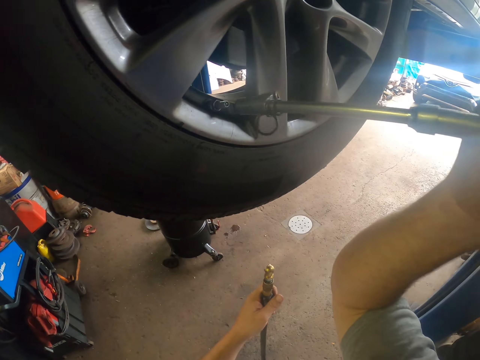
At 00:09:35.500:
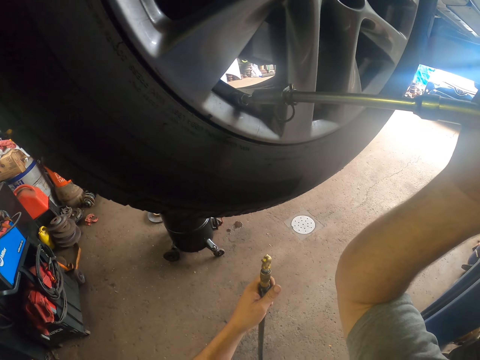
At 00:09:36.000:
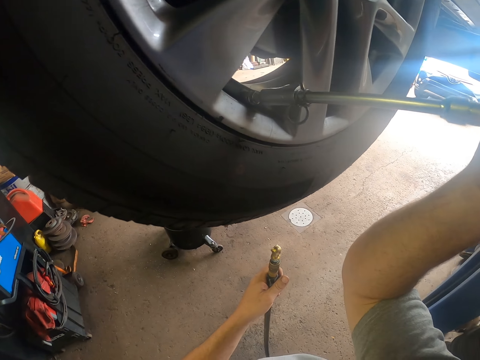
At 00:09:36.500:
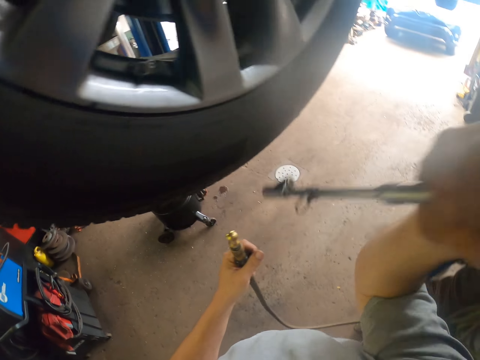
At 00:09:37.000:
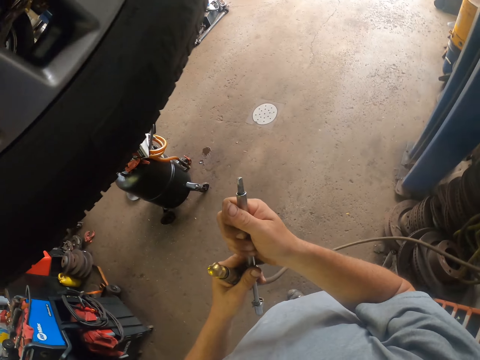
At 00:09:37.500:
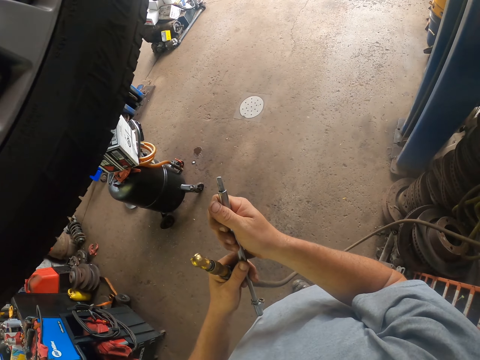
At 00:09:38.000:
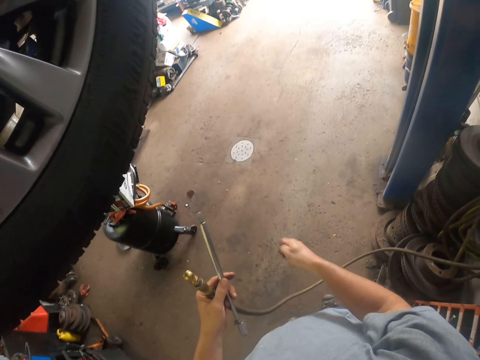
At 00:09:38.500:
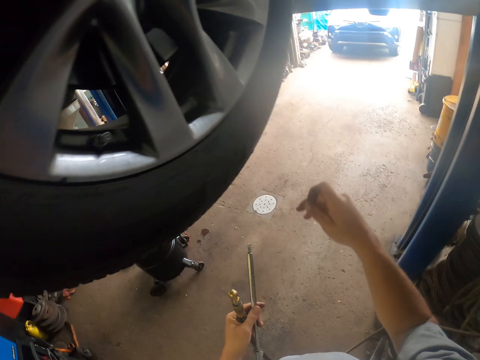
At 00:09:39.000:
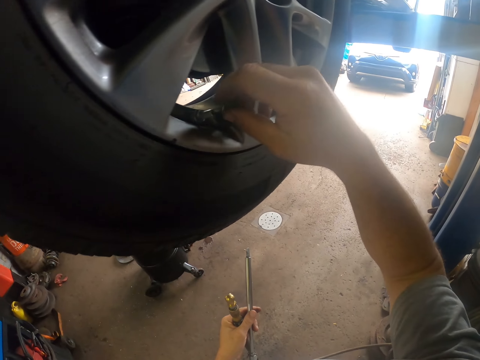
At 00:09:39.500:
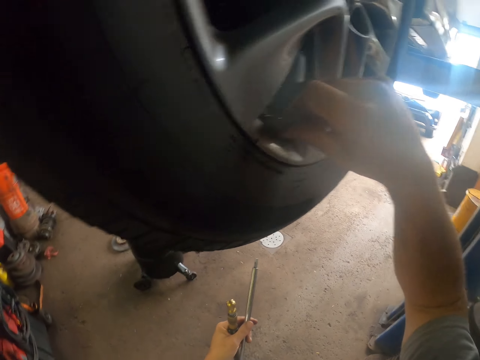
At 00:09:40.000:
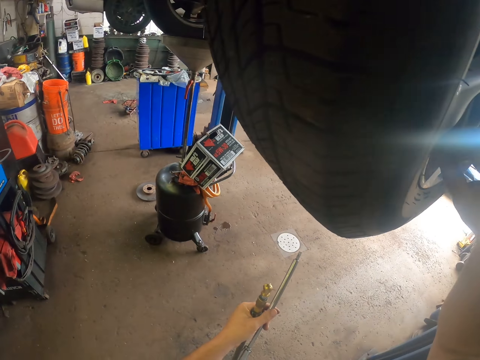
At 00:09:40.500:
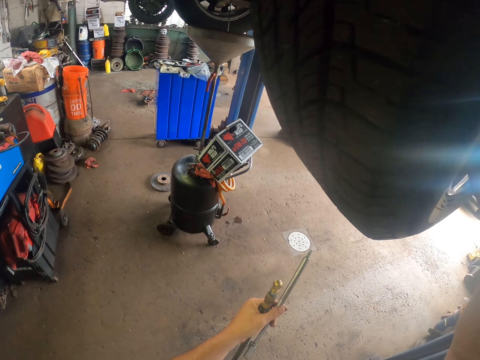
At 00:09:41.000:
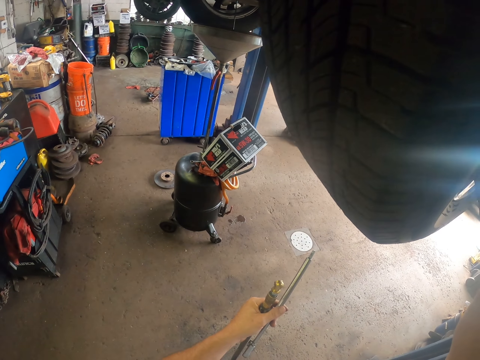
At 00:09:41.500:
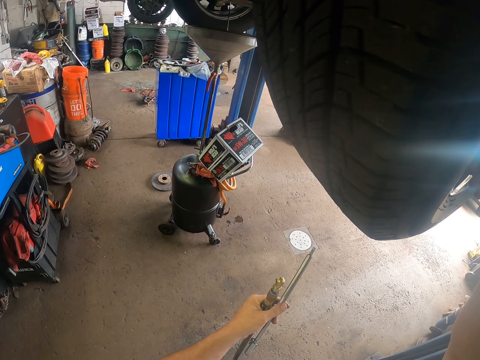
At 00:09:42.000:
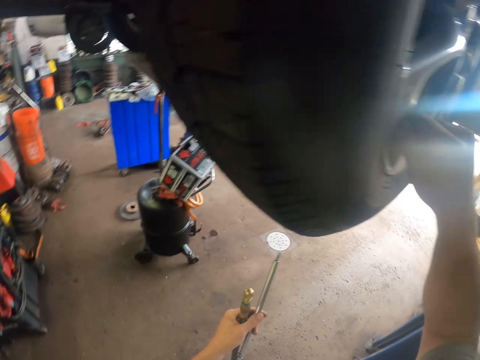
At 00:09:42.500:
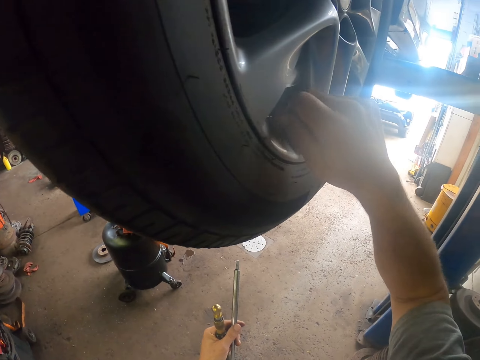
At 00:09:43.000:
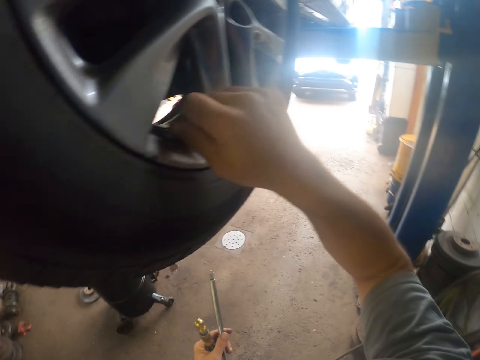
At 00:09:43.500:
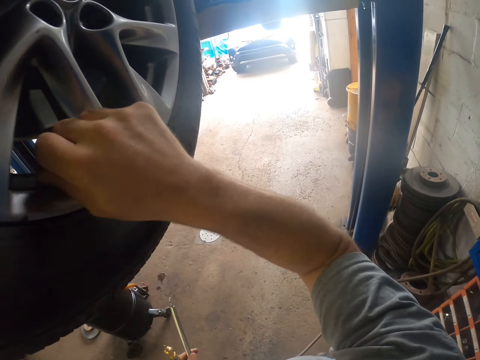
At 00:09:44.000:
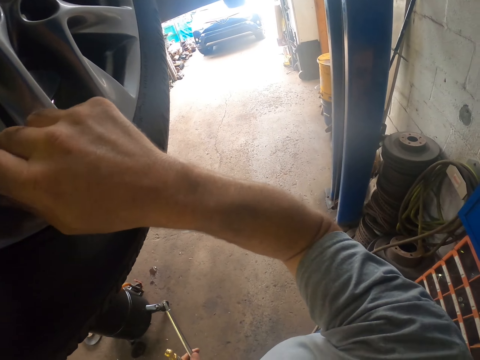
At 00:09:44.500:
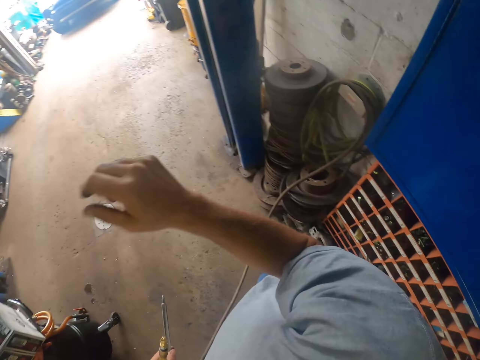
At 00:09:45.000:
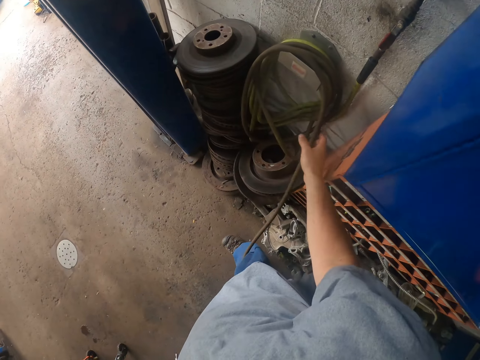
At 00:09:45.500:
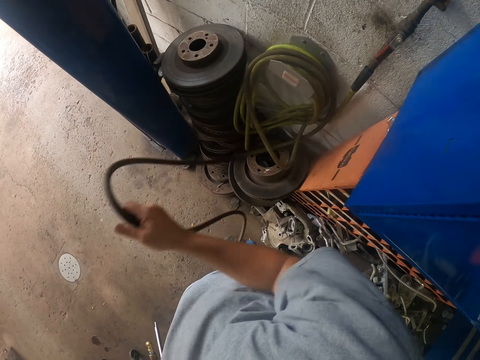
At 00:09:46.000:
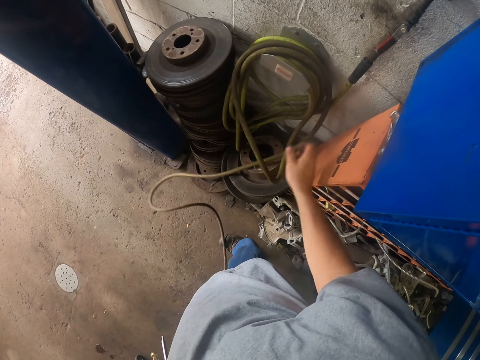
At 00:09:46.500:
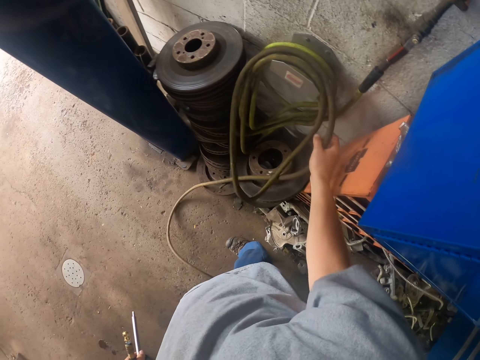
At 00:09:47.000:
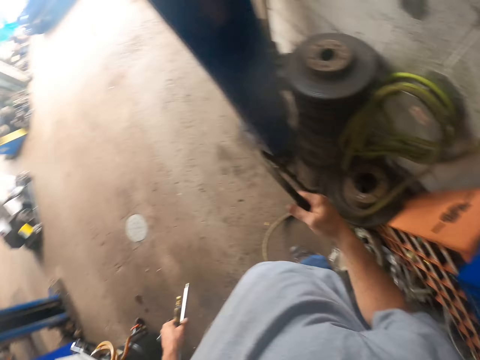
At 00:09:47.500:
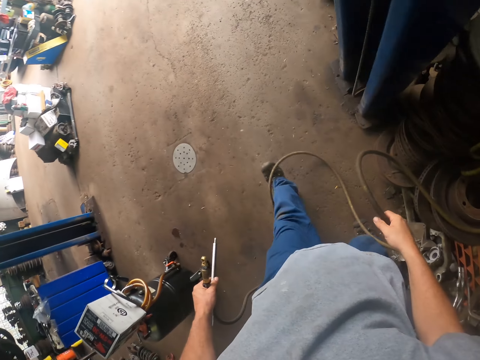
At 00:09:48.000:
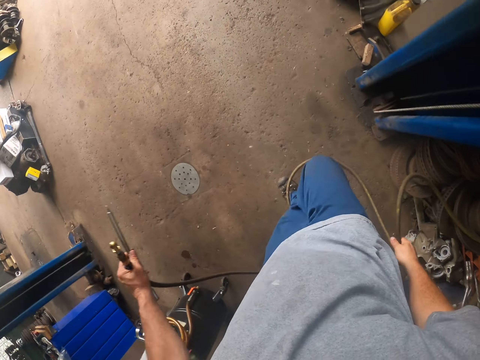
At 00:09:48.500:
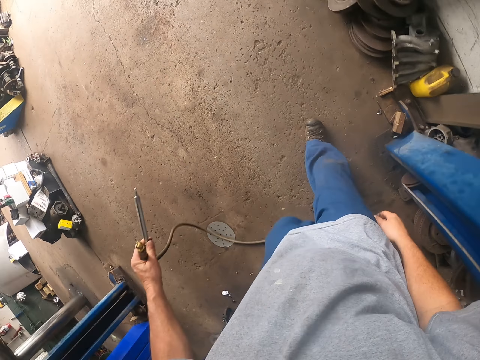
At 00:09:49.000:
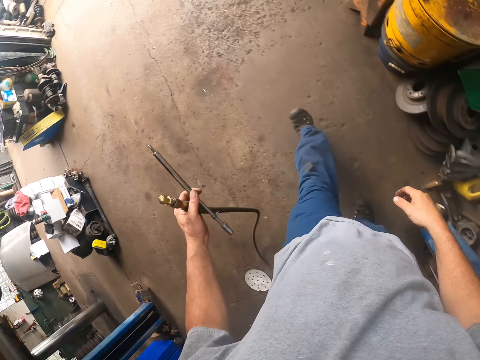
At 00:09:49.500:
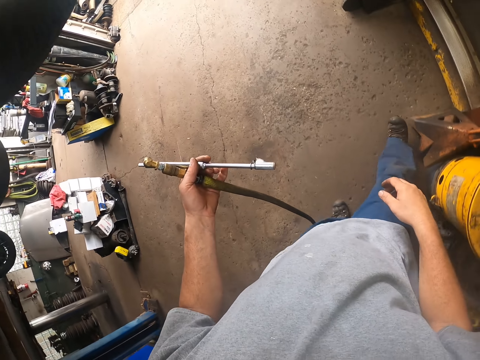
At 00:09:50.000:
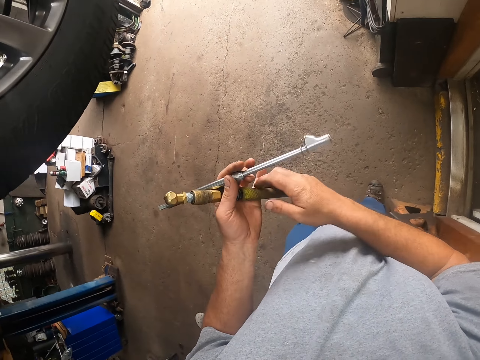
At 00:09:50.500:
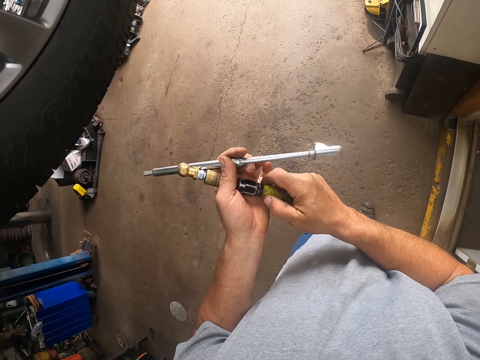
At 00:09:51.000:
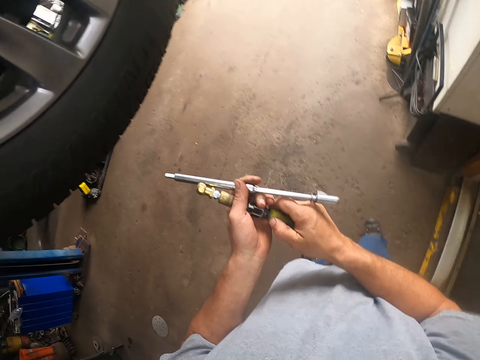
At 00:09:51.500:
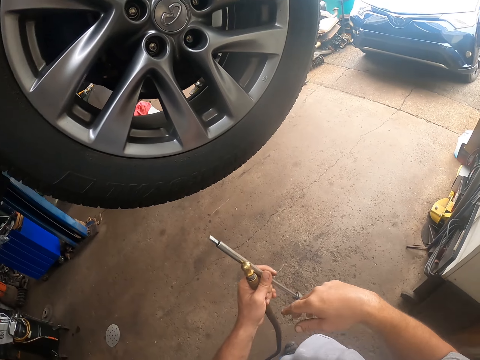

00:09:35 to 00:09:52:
The camera wearer places the lug wrench on the valve. They loosen the tube valve. They close the valve with a lid. They remove the pipe from the wall. They unfold the air hose. They walk in a room.

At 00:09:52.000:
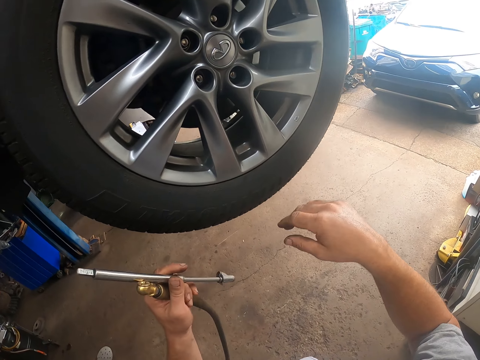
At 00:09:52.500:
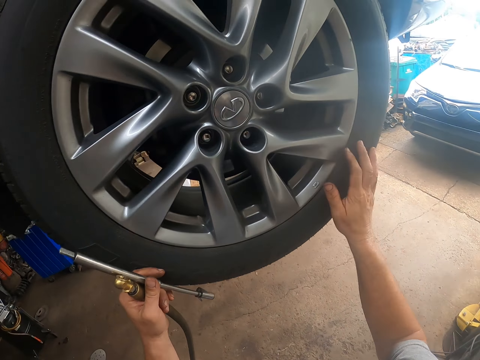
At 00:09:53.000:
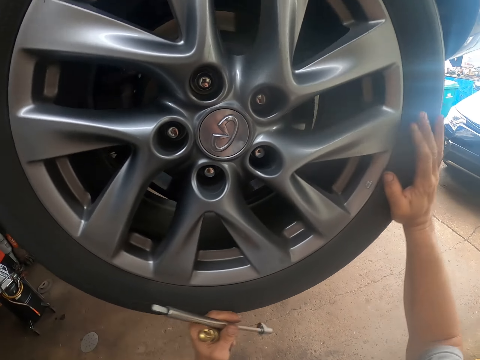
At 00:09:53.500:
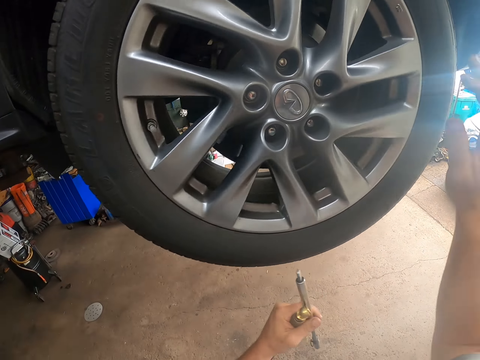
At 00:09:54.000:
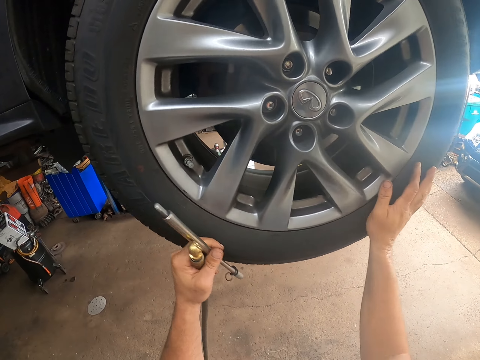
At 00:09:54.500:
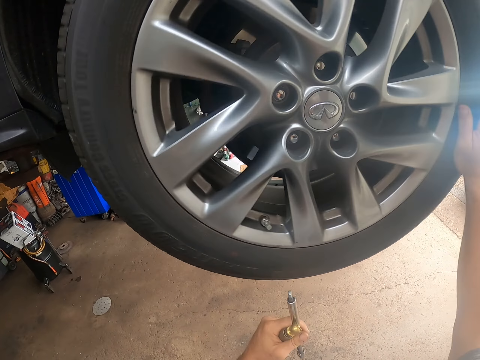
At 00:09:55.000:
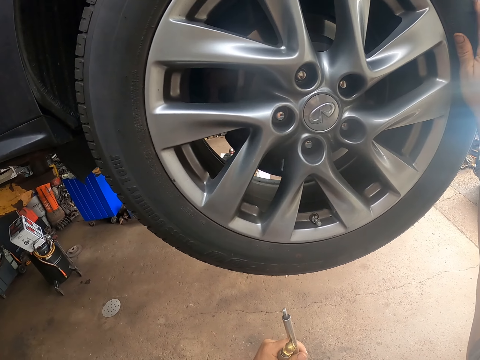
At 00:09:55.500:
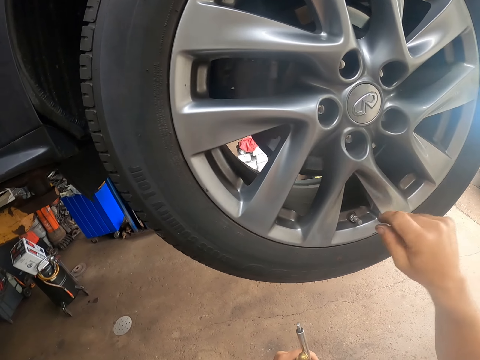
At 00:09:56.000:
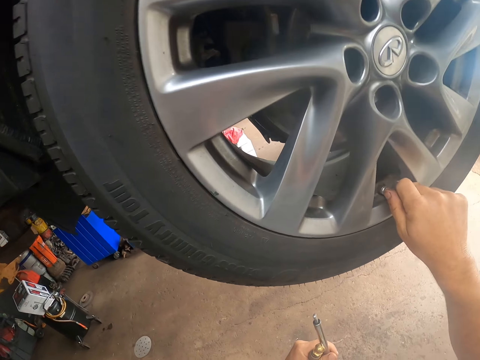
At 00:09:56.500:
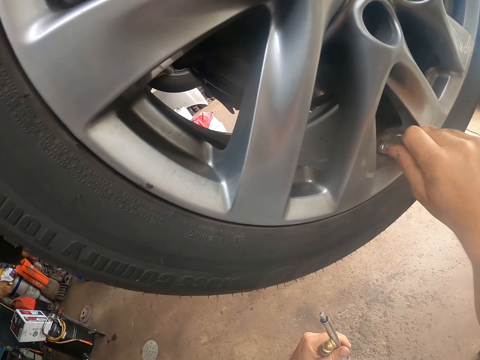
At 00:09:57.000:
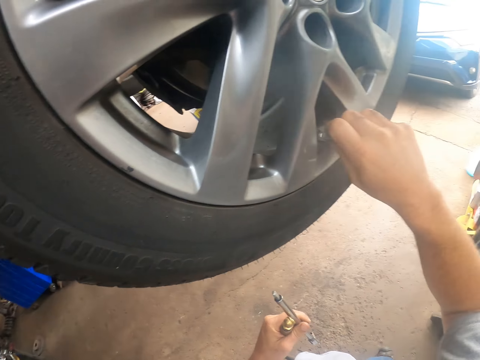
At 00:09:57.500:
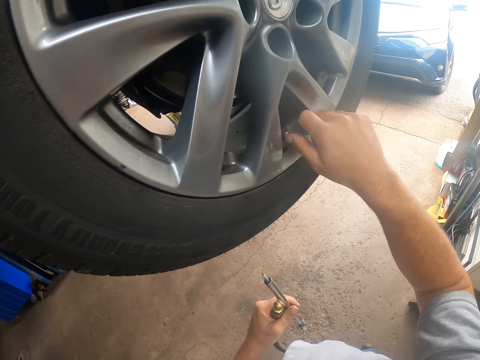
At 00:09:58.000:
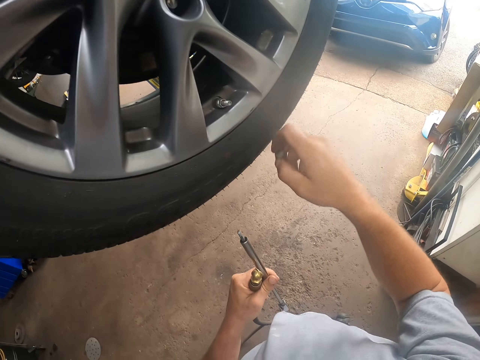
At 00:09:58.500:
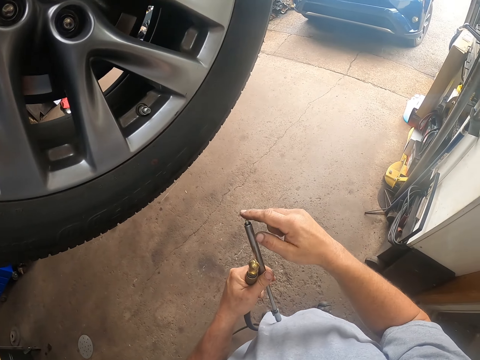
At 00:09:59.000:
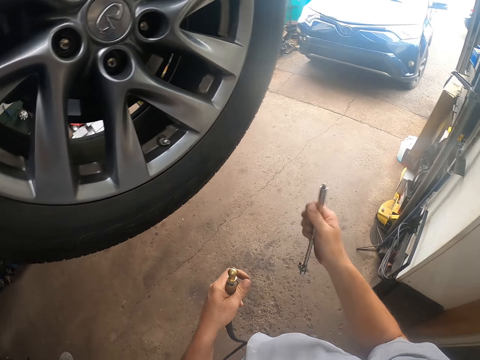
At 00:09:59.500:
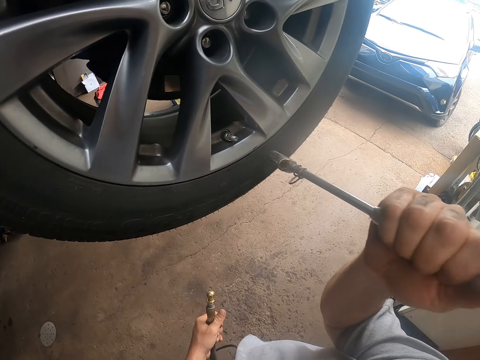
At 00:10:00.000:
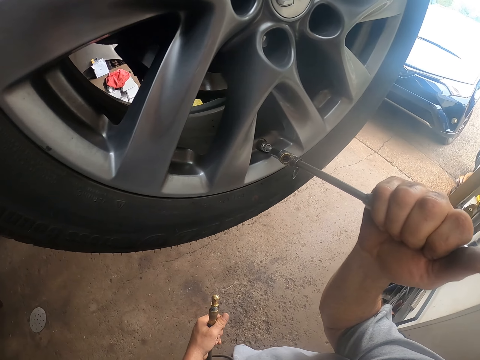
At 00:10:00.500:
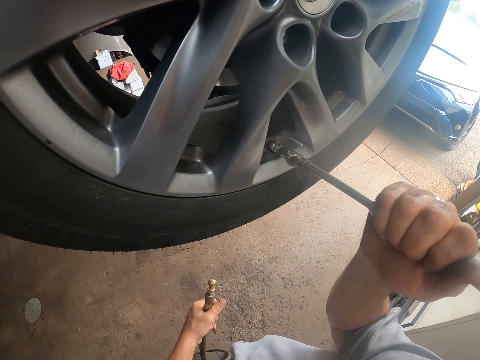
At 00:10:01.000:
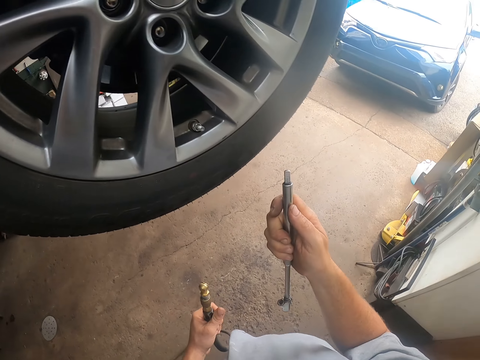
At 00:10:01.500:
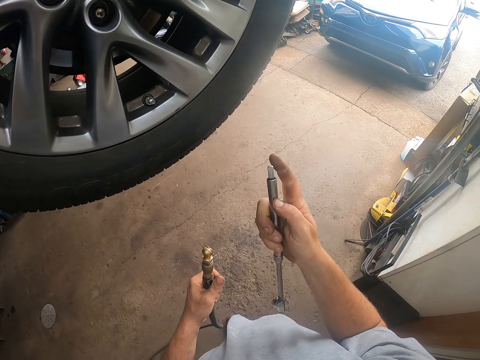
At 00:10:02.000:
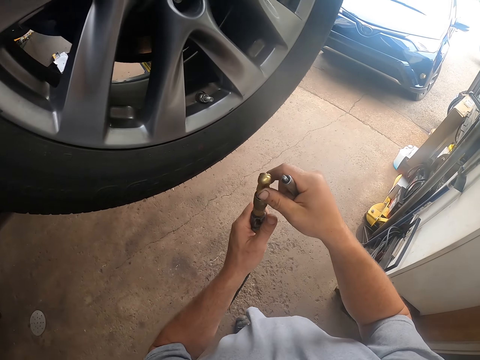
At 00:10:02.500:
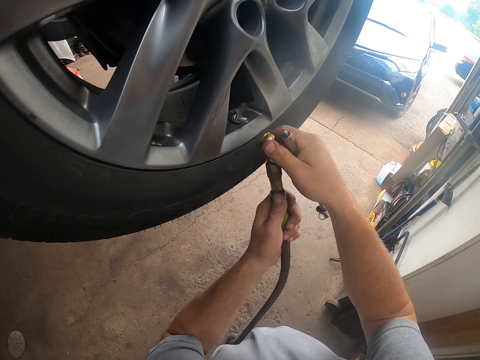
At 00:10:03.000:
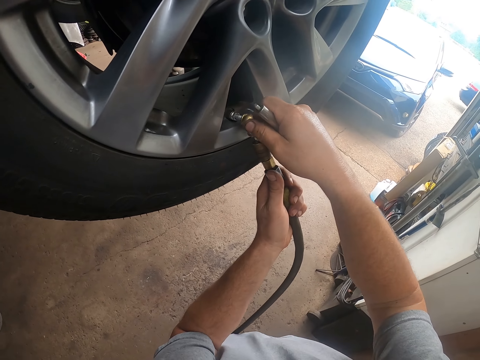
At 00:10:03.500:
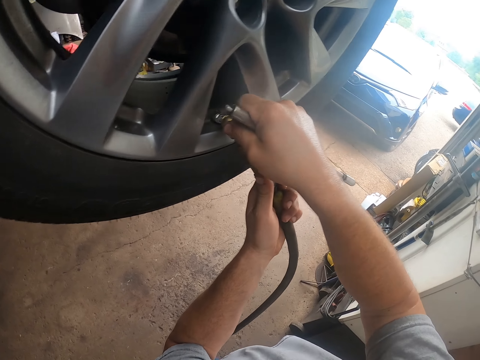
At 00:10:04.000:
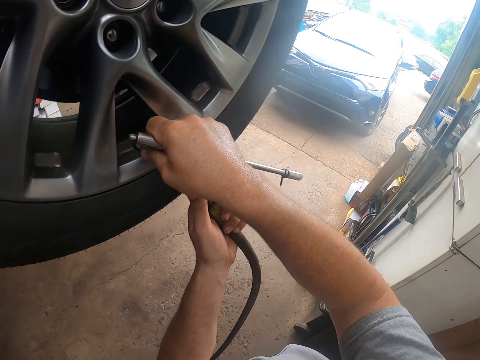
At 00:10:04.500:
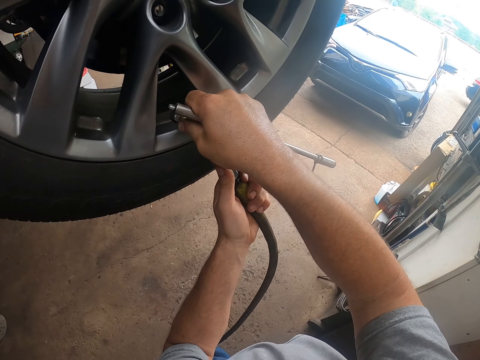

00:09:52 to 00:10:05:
The camera wearer rotates a tire. He opens the valve with his hand. He places the lug wrench on the valve. He loosens the tube valve. He places the air compressor on the valve. He puts pressure in the tire.
